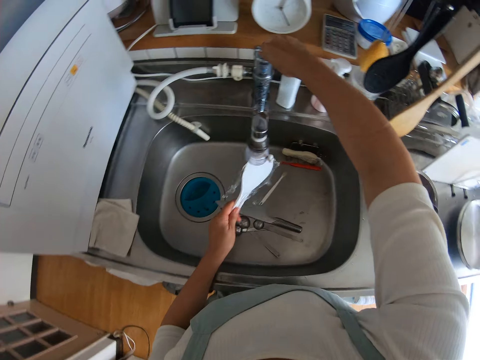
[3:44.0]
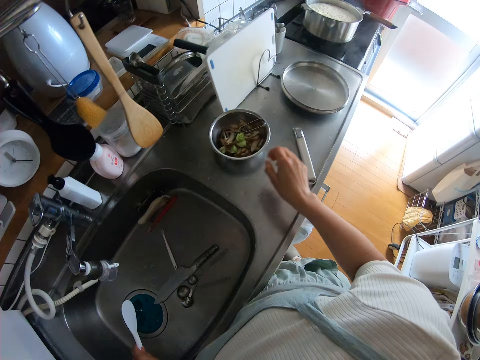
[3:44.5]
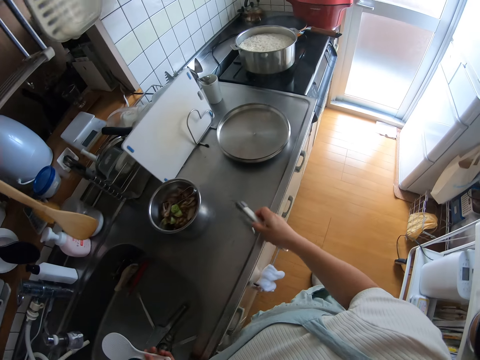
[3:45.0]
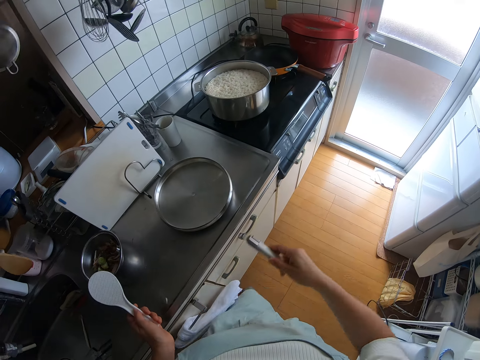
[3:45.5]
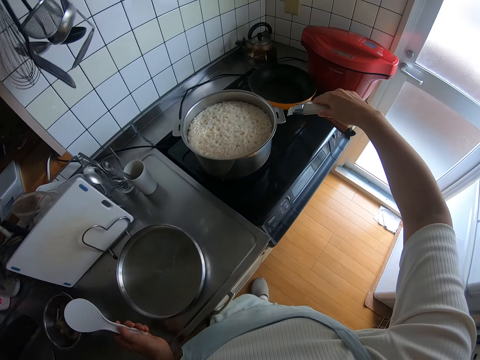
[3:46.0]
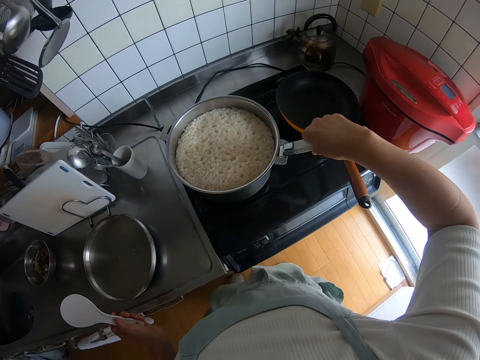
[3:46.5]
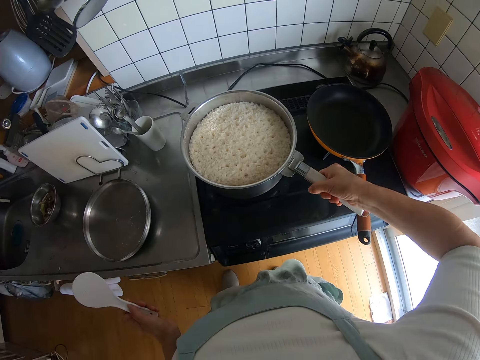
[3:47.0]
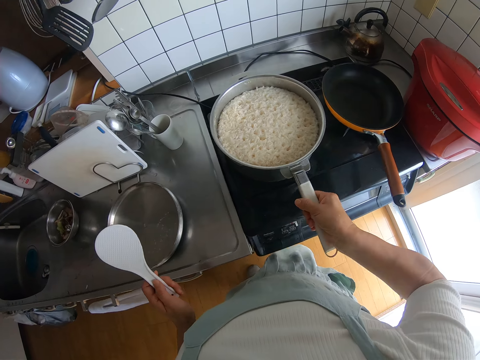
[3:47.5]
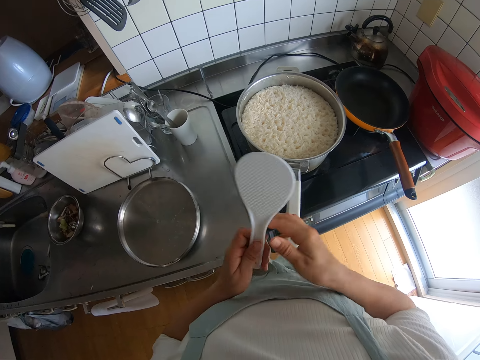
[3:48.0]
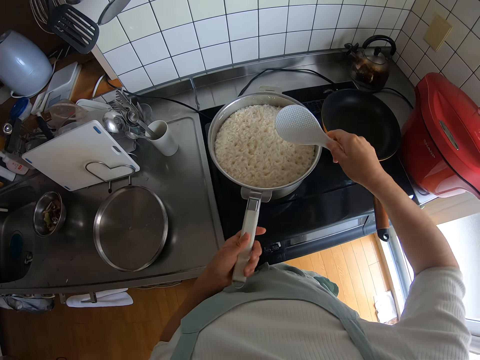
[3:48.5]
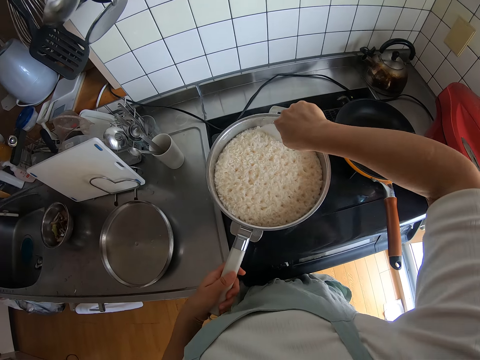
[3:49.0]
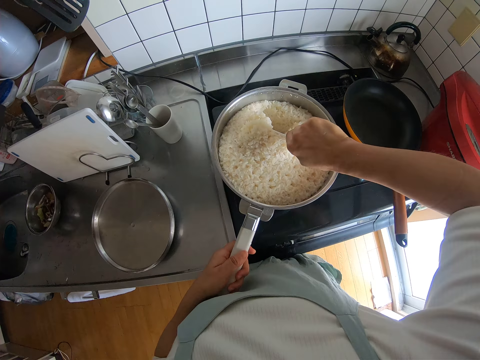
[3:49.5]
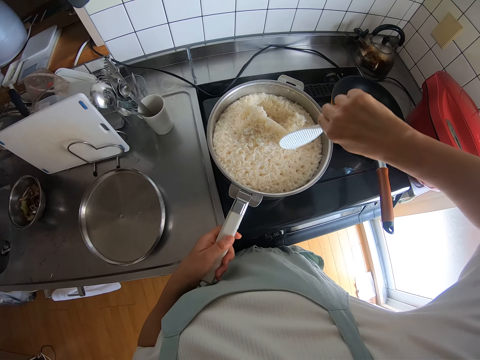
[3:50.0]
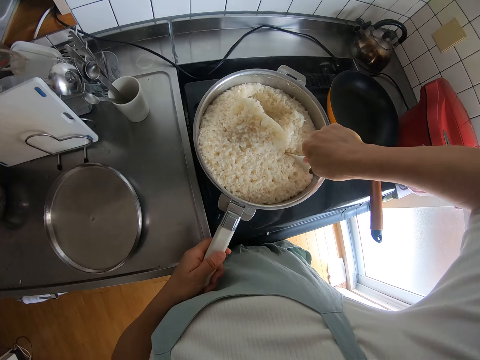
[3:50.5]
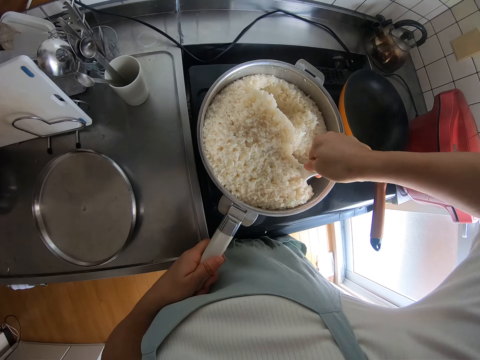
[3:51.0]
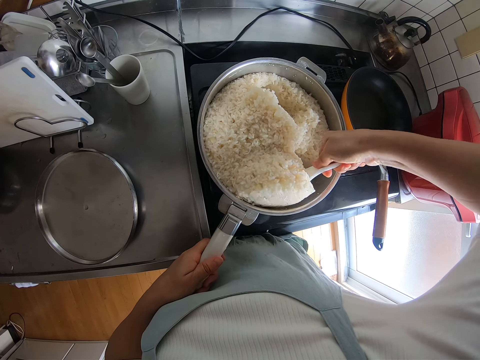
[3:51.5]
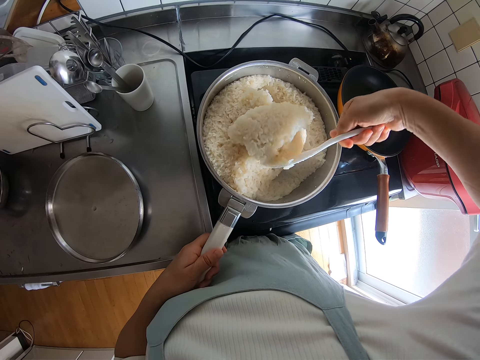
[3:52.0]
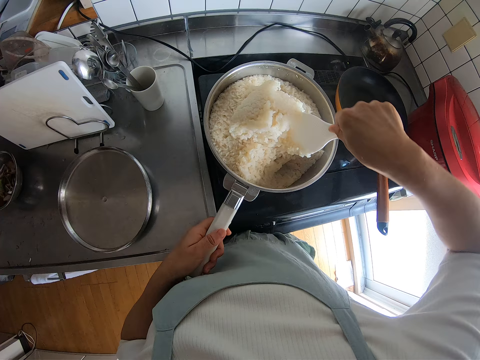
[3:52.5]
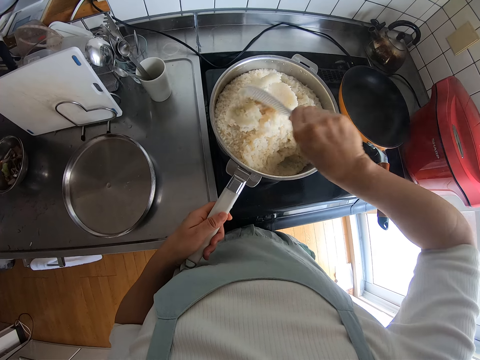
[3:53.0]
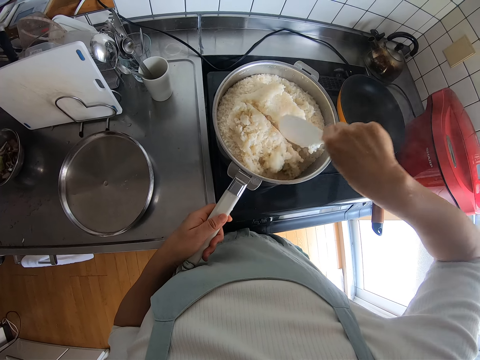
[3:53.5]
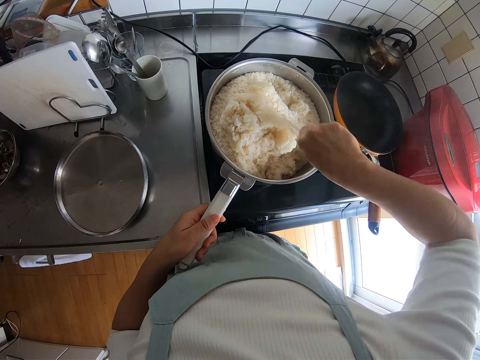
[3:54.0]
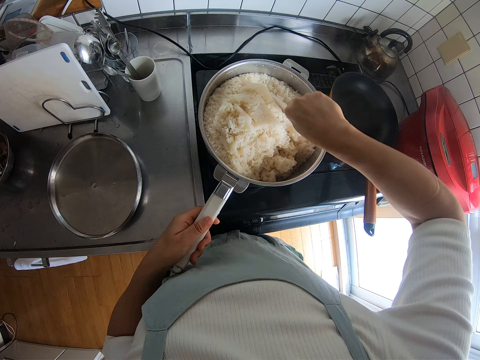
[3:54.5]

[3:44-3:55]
The camera wearer opens the tap with the right hand. They rinse the filter spoon. They shut the tap with the right hand. They pick a knife. They attach the pot handle to the pot. They turn the rice. They turn the pot with the handle. They stir the rice with the filter spoon.

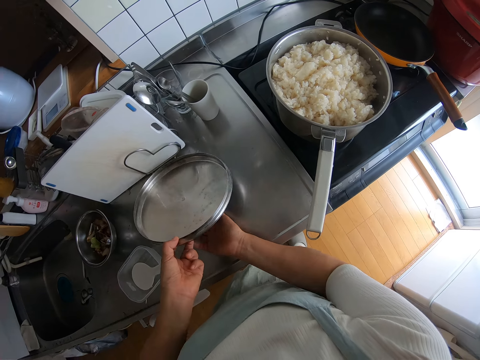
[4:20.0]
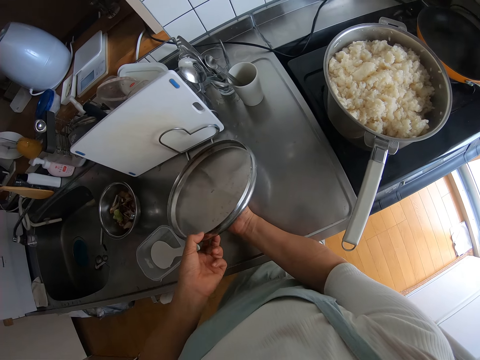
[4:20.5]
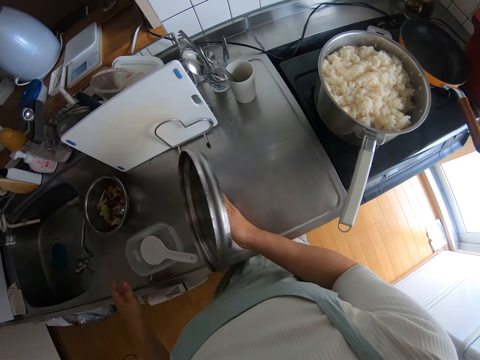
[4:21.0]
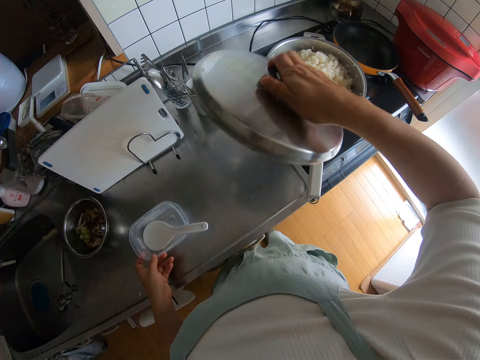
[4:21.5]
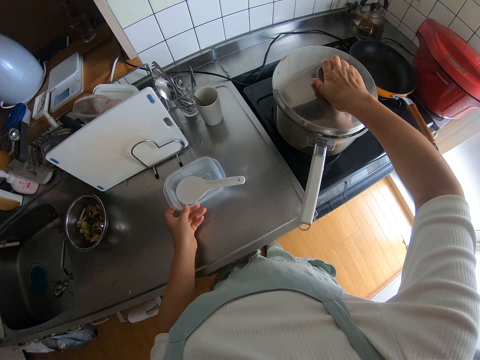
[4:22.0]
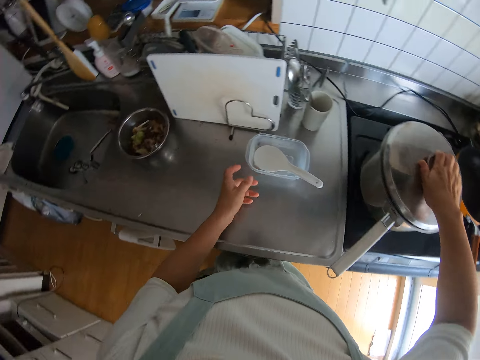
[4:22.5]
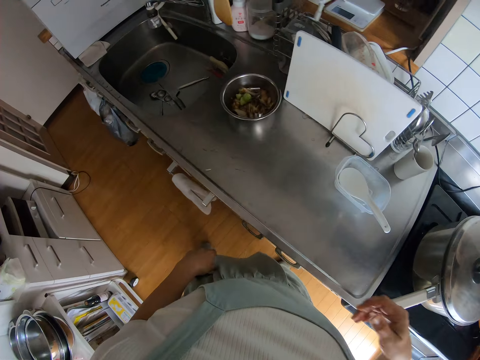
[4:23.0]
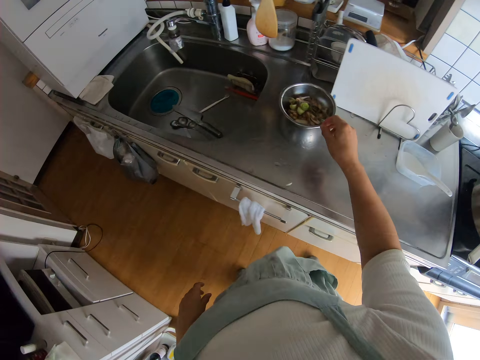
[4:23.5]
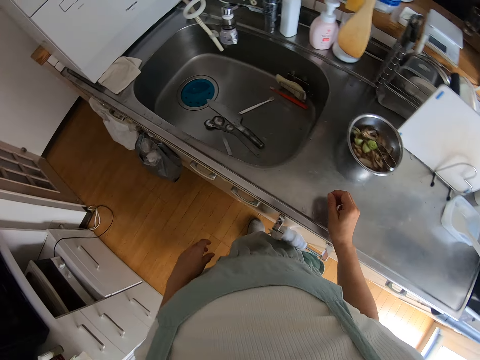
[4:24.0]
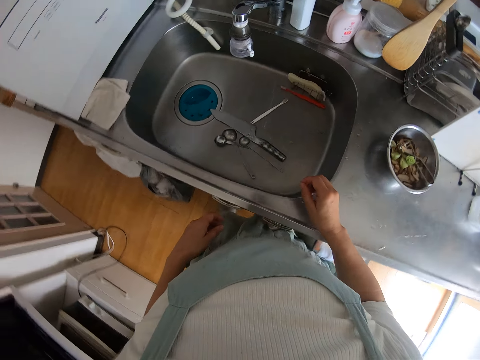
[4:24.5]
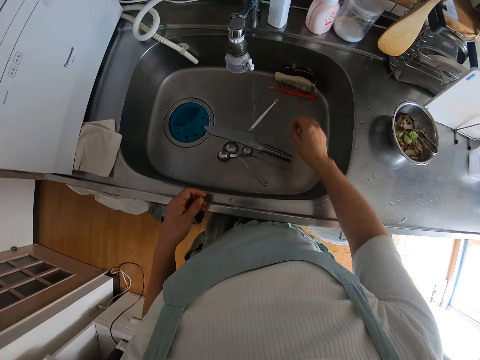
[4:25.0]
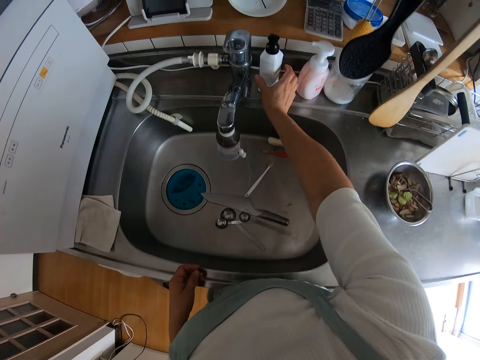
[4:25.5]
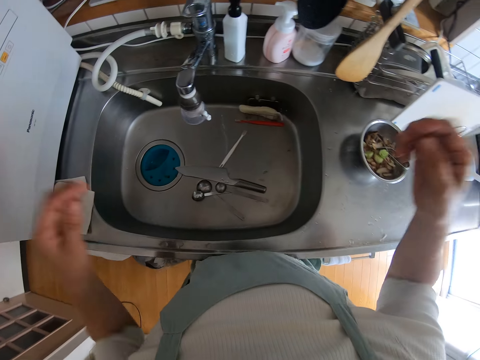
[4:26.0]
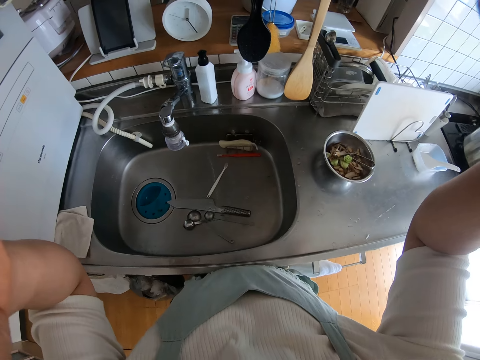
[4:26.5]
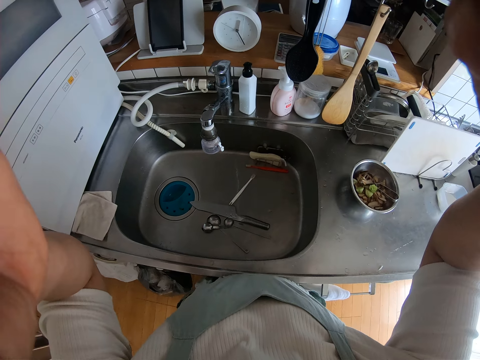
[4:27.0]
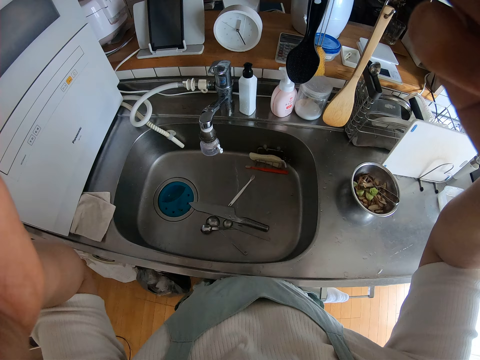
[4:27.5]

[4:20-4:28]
The camera wearer picks the pot cover on the counter. They move the plate with the left hand. They cover the pot with the right hand. They touch the head with both hands.
